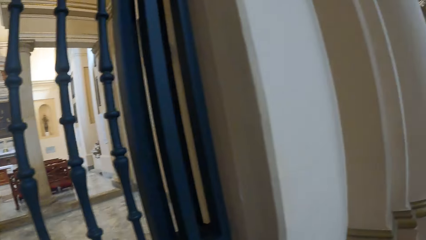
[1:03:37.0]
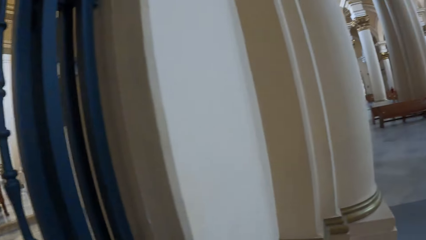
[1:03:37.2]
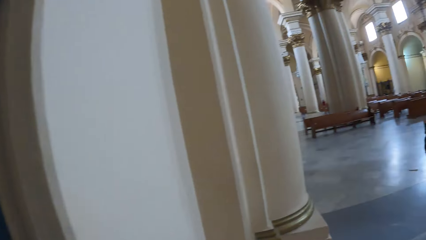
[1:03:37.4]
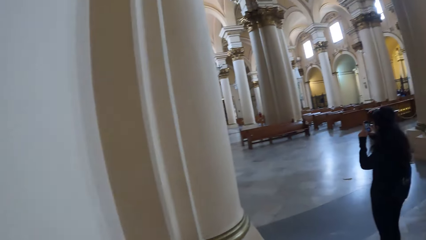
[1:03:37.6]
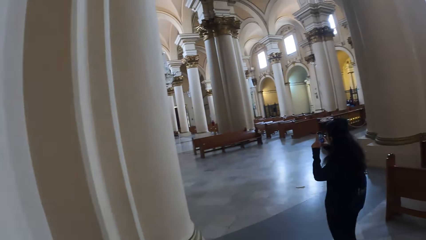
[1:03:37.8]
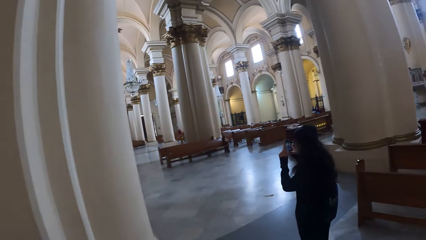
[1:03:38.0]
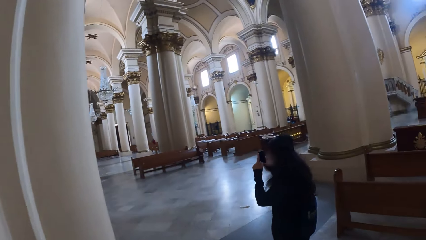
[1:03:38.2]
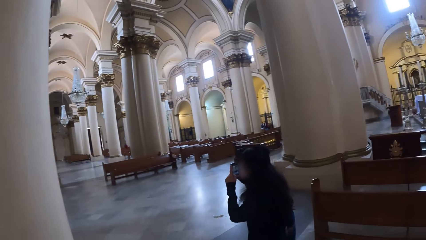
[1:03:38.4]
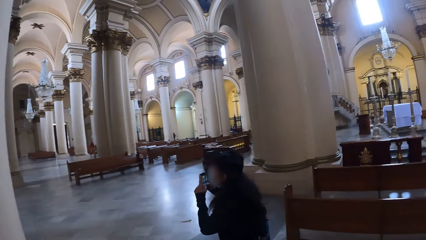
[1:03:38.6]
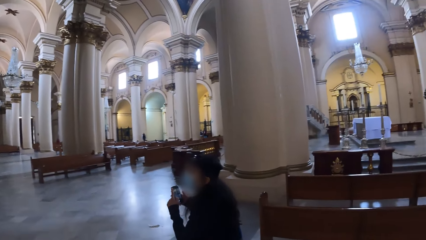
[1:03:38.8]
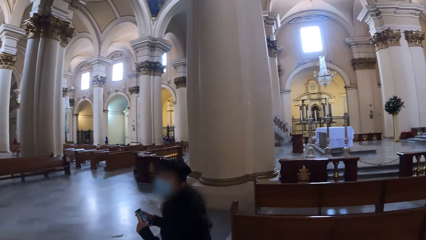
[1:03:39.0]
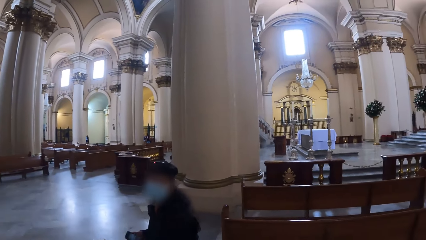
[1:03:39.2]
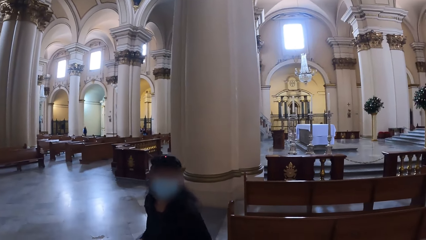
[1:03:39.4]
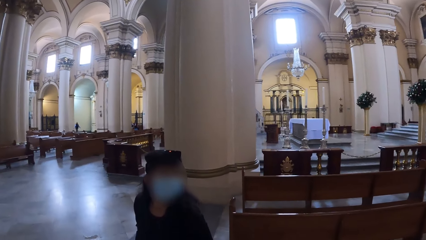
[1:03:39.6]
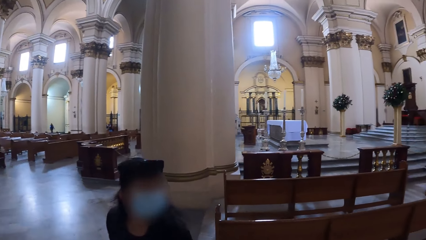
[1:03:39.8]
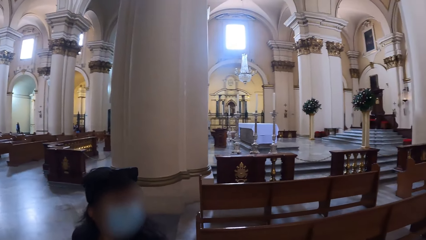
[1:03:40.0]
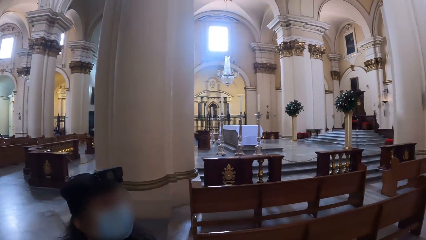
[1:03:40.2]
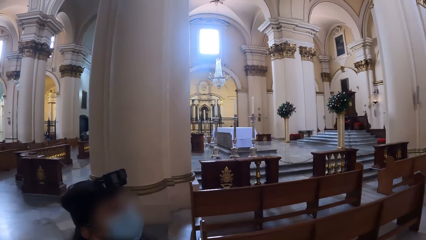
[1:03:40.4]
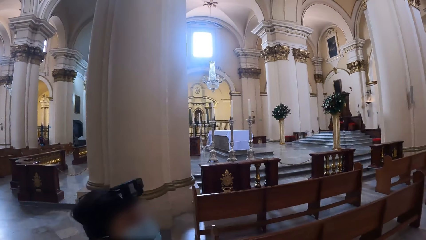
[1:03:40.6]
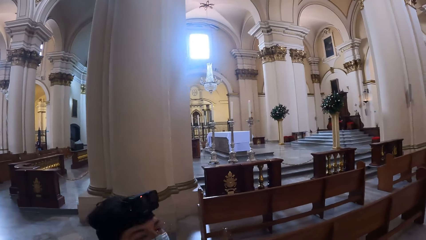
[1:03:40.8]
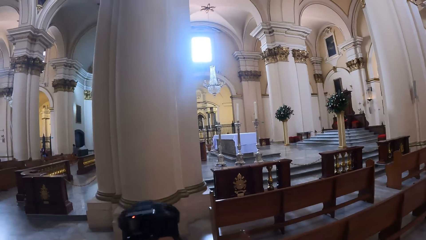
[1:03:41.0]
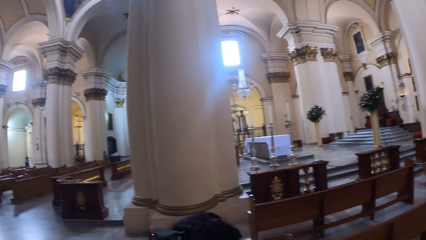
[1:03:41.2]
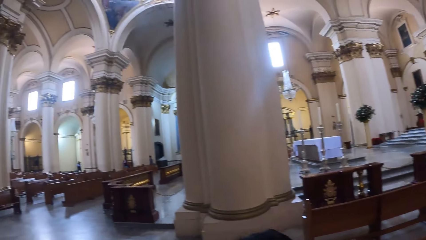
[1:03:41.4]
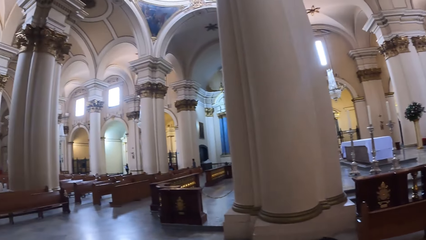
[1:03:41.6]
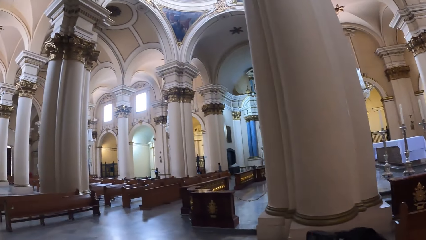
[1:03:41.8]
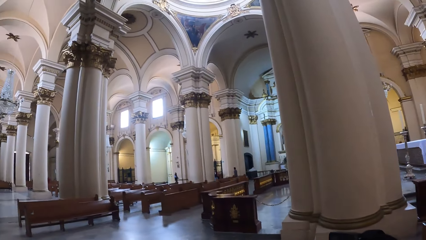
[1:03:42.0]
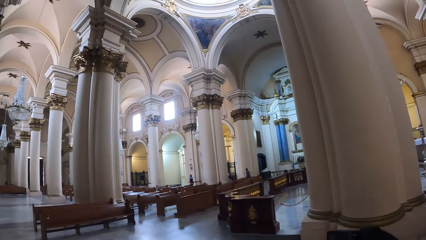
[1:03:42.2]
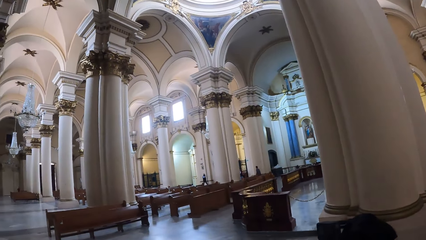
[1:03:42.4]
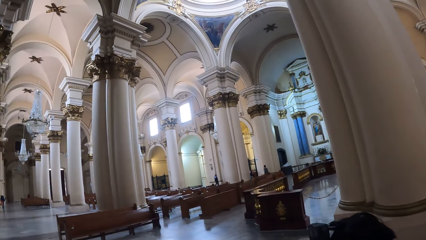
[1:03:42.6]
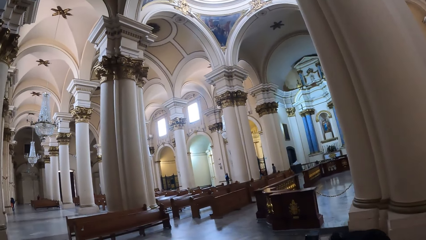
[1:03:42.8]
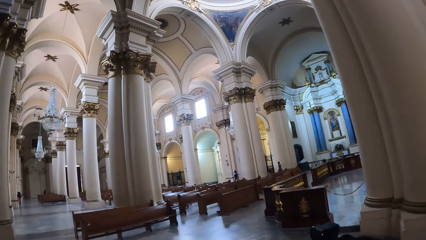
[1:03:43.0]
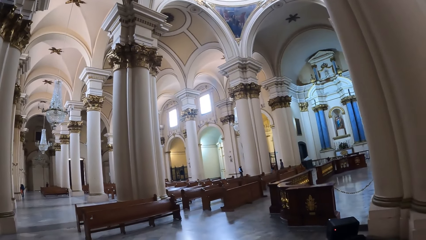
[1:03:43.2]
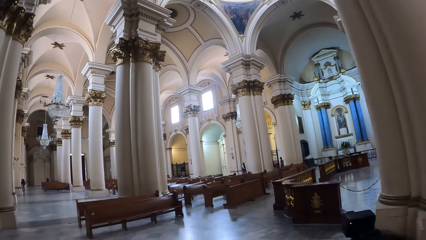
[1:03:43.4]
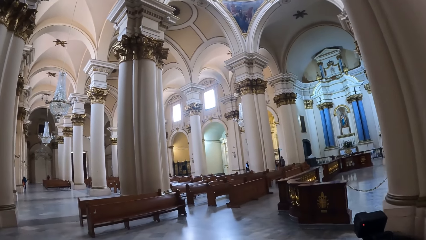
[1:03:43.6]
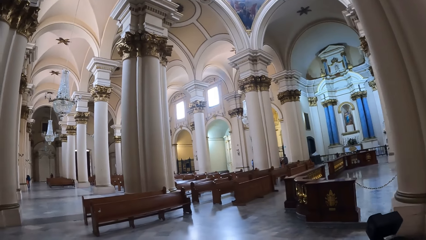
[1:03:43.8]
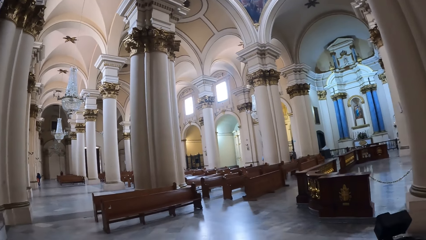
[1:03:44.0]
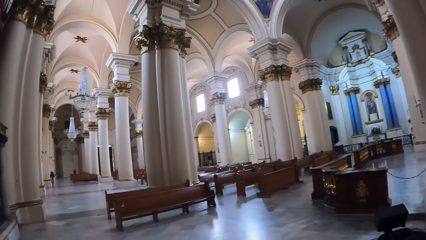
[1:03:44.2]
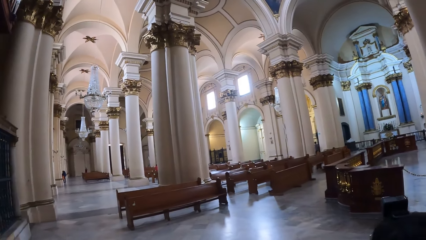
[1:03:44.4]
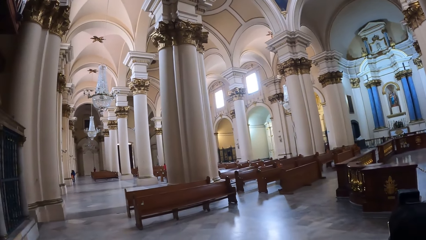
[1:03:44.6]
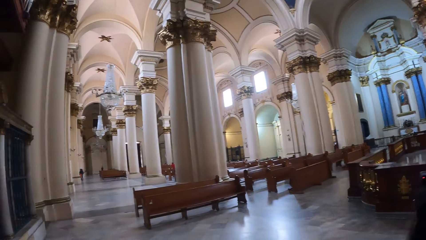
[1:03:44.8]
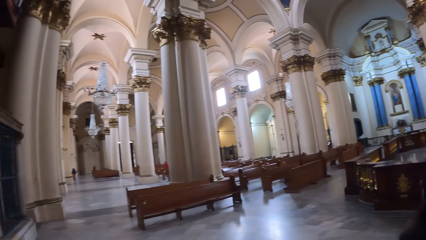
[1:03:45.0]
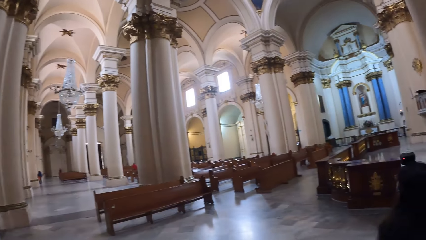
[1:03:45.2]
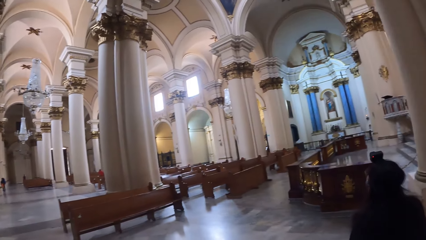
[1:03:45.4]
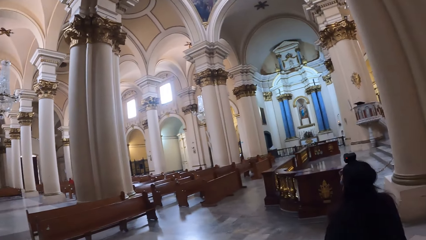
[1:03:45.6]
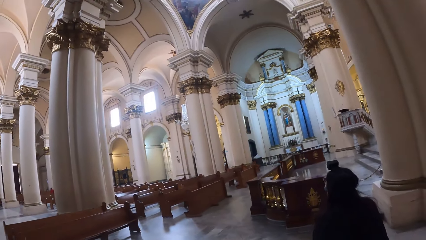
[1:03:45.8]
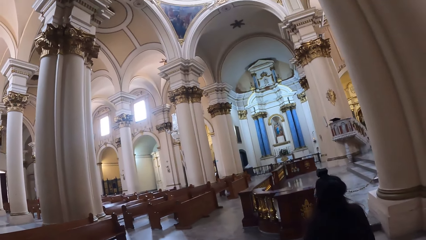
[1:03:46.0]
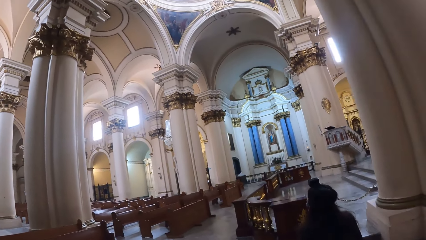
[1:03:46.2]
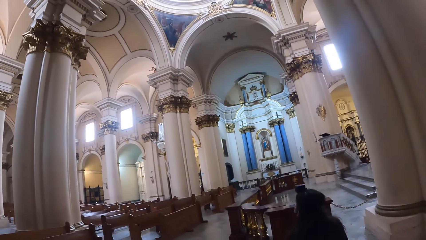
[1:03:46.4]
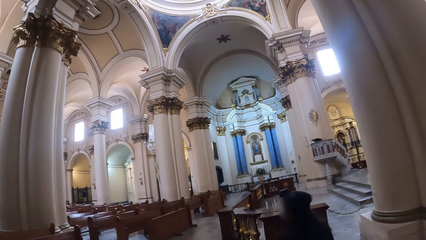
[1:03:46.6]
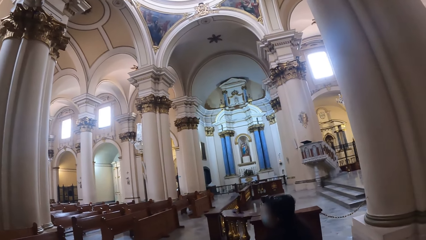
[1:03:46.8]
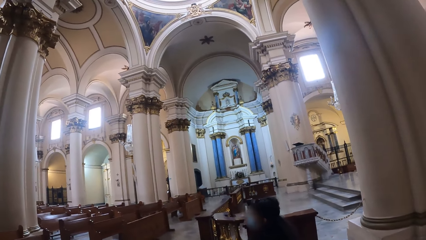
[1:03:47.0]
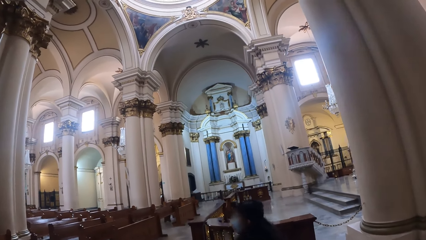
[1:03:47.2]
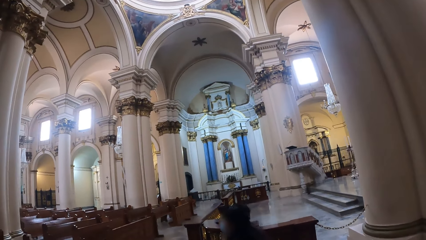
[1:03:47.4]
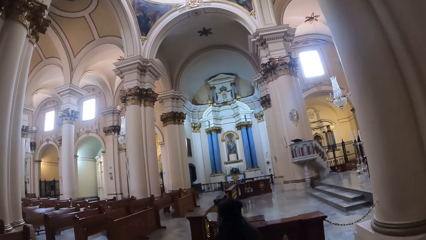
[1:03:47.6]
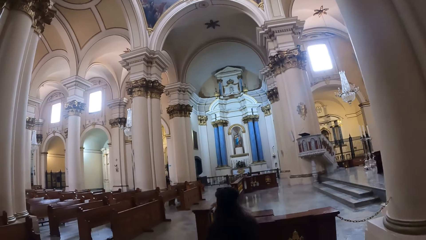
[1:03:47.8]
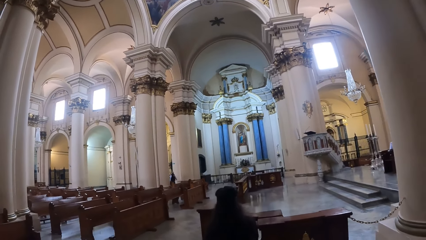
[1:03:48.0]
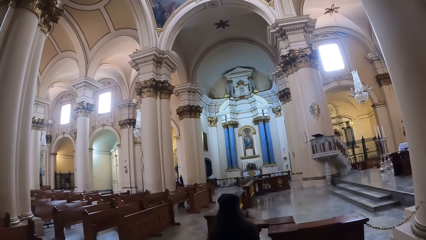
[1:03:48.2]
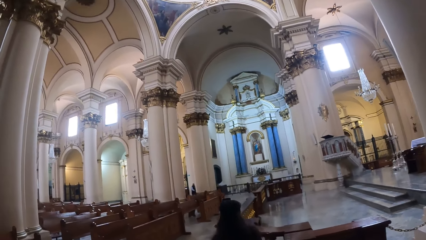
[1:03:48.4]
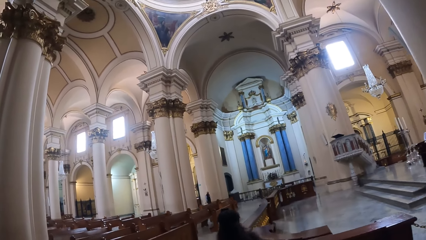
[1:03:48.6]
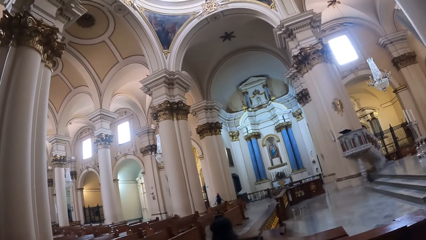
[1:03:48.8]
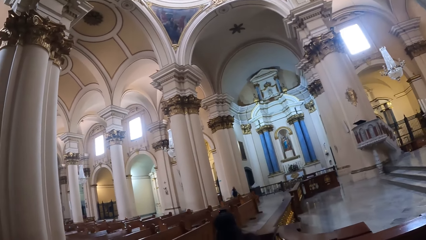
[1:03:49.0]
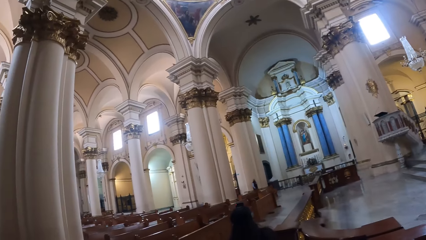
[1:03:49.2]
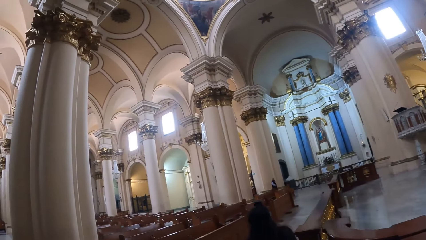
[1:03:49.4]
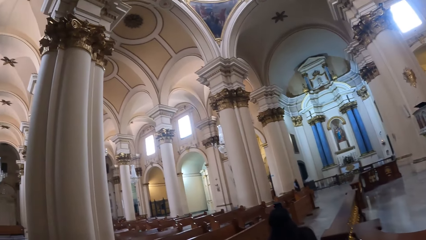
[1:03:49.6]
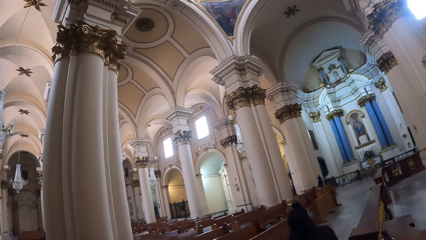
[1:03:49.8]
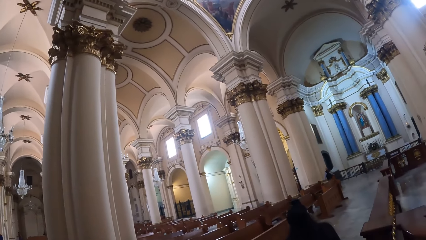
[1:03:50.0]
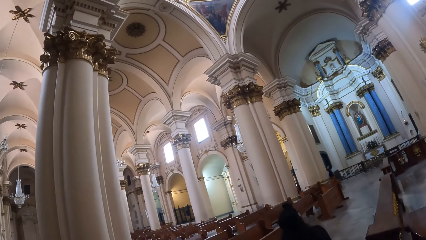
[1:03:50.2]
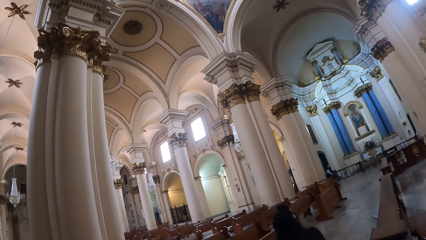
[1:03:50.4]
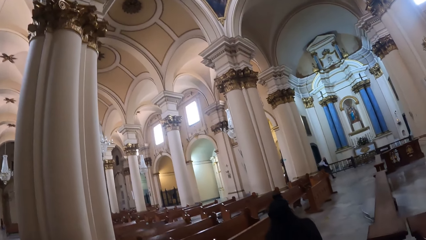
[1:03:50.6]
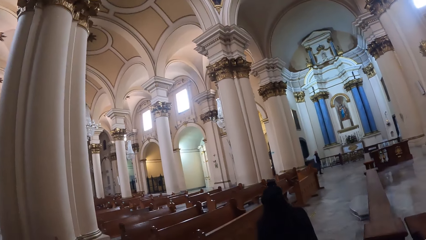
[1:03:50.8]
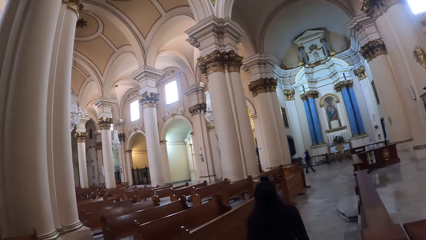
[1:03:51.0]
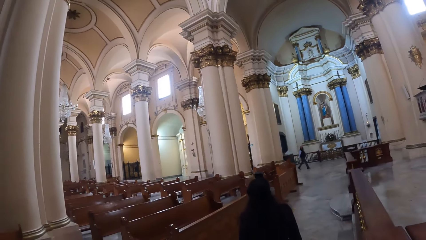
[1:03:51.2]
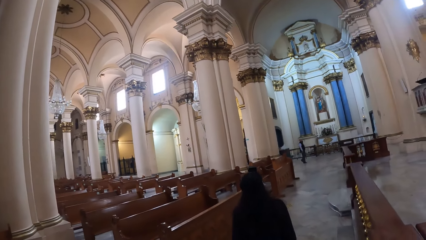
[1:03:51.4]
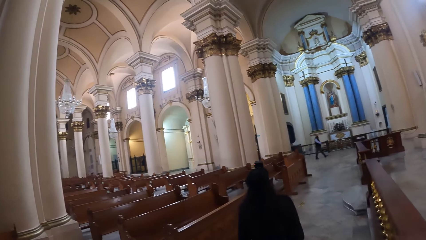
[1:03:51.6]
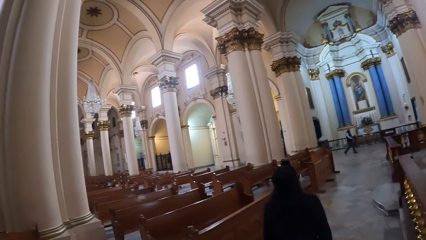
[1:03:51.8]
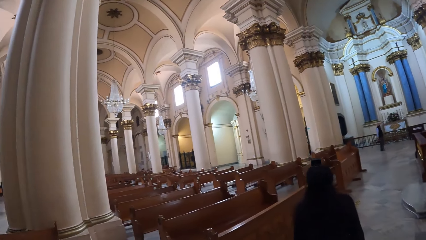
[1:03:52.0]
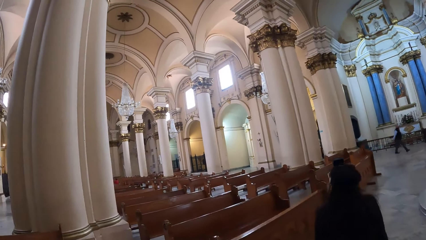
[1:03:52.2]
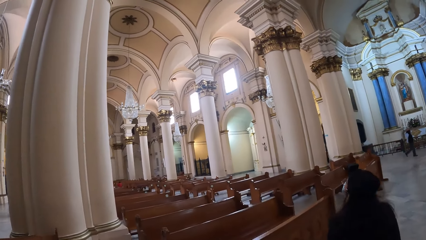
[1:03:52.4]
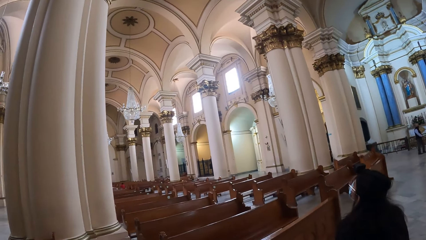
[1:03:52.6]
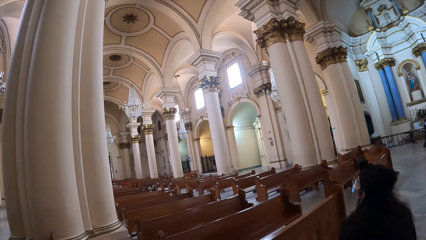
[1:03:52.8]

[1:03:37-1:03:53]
The camera wearer turns around. A person operates her phone. The camera wearer walks around. The person turns around. The camera wearer looks around.
